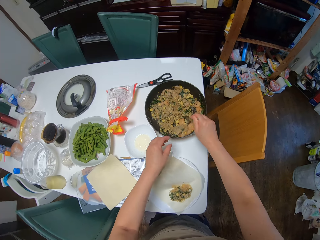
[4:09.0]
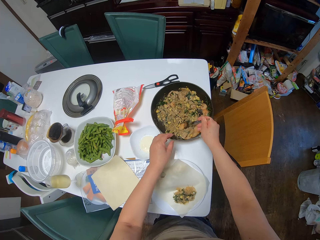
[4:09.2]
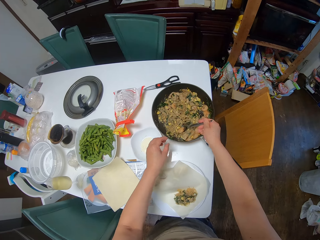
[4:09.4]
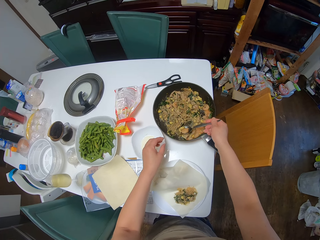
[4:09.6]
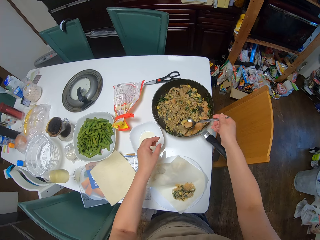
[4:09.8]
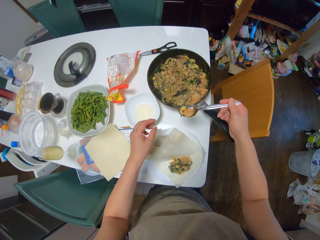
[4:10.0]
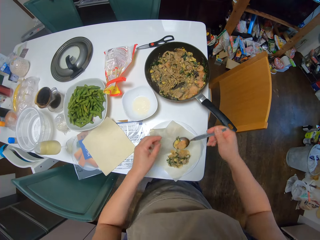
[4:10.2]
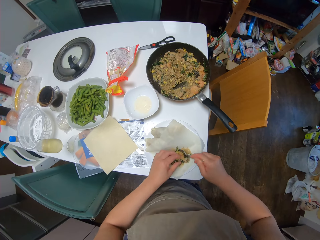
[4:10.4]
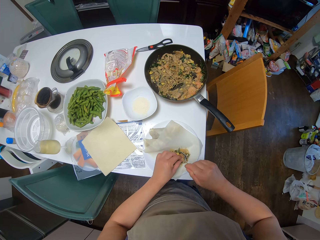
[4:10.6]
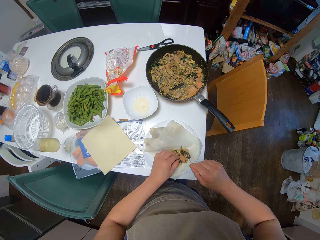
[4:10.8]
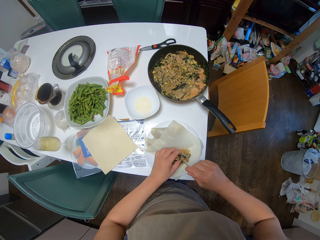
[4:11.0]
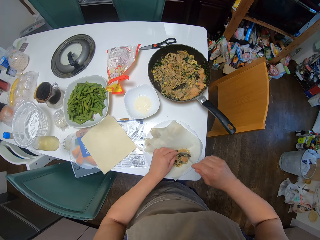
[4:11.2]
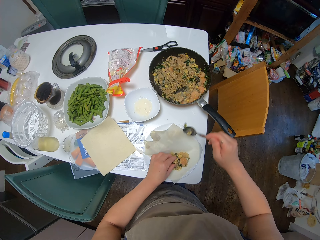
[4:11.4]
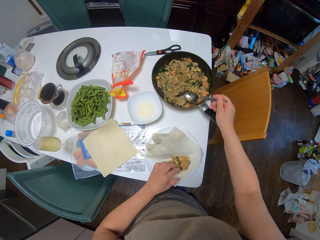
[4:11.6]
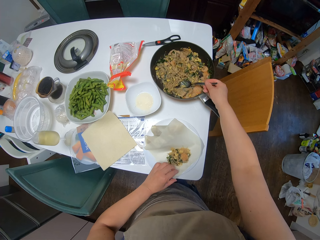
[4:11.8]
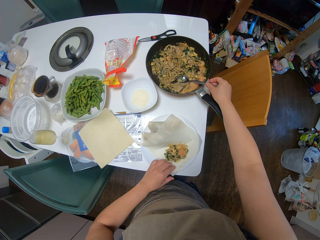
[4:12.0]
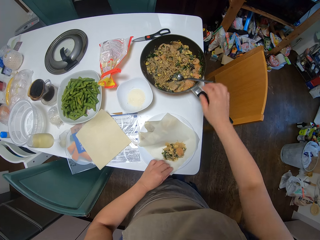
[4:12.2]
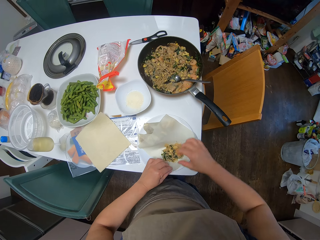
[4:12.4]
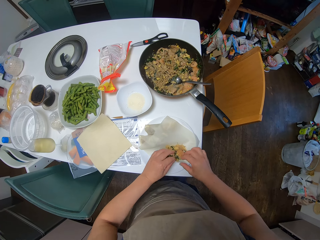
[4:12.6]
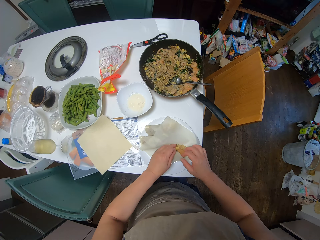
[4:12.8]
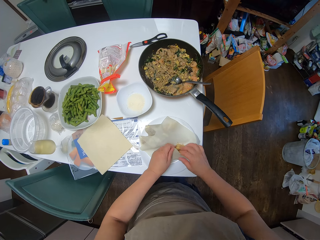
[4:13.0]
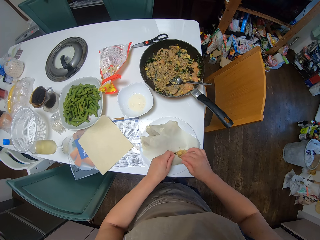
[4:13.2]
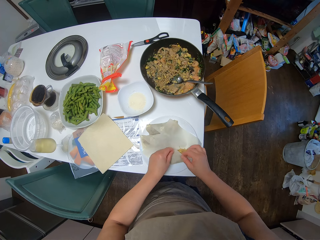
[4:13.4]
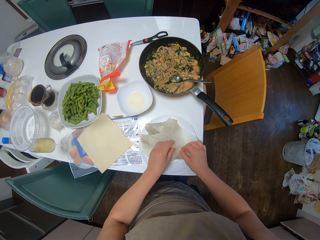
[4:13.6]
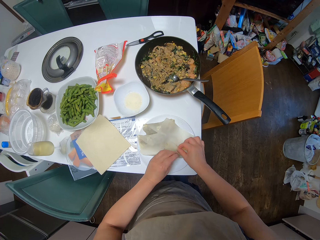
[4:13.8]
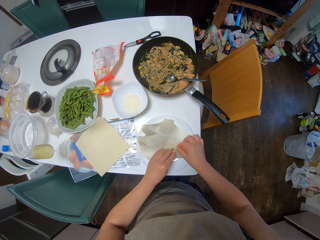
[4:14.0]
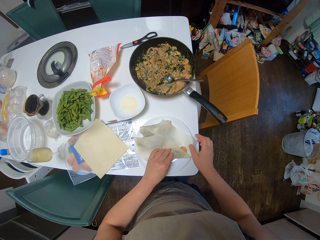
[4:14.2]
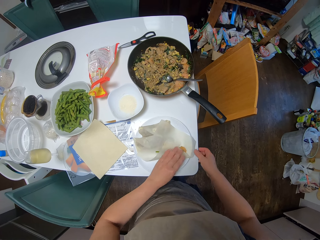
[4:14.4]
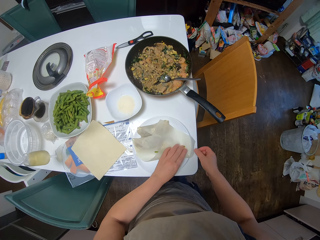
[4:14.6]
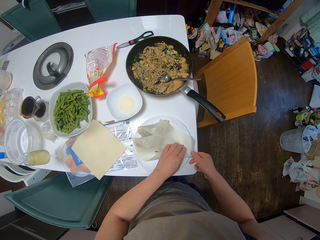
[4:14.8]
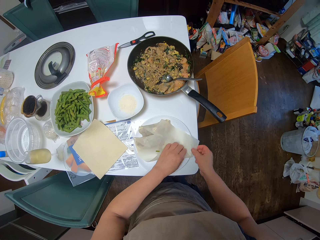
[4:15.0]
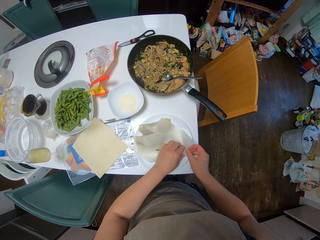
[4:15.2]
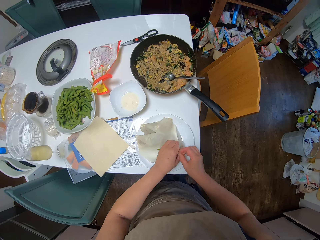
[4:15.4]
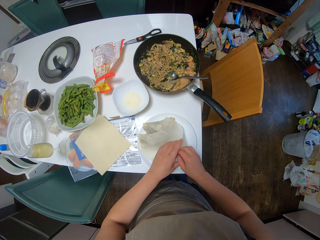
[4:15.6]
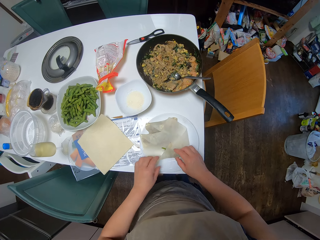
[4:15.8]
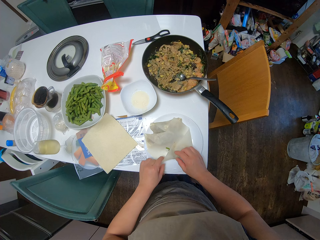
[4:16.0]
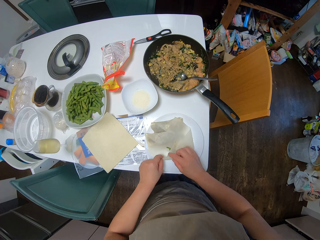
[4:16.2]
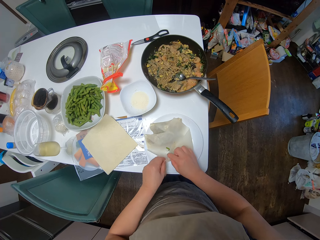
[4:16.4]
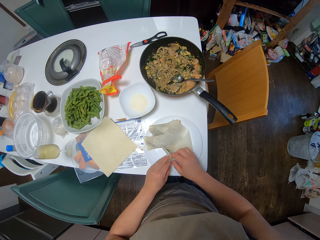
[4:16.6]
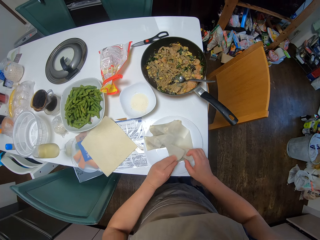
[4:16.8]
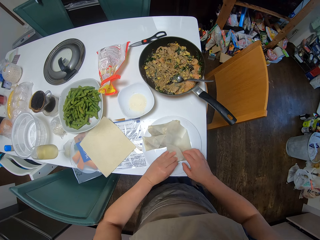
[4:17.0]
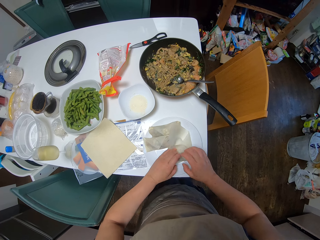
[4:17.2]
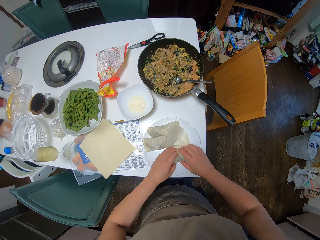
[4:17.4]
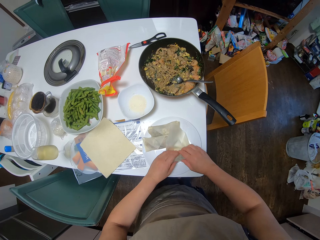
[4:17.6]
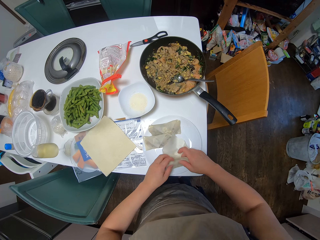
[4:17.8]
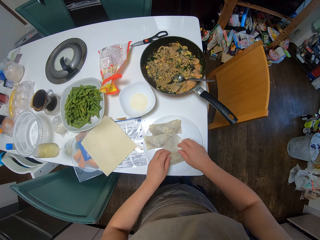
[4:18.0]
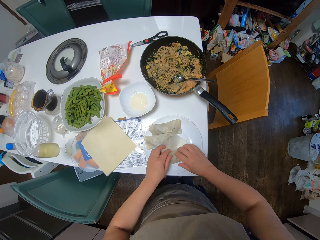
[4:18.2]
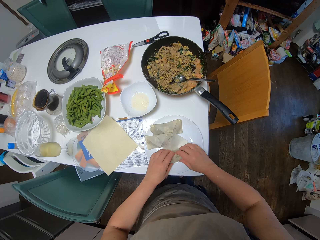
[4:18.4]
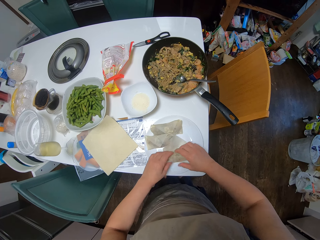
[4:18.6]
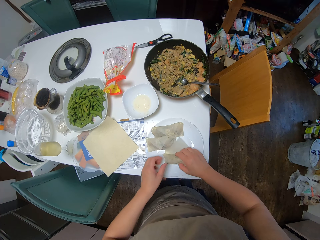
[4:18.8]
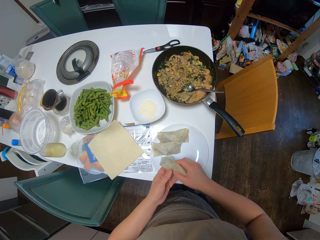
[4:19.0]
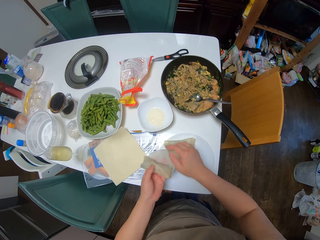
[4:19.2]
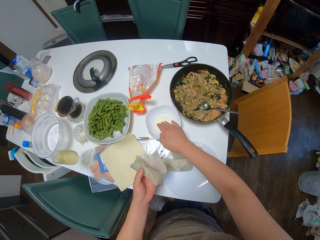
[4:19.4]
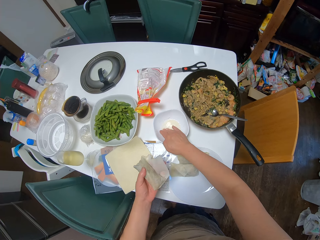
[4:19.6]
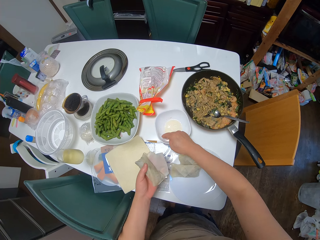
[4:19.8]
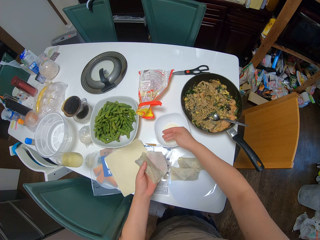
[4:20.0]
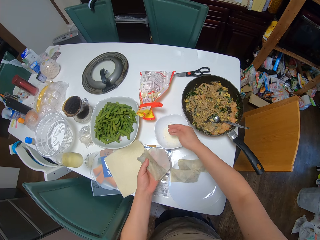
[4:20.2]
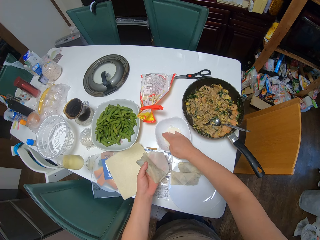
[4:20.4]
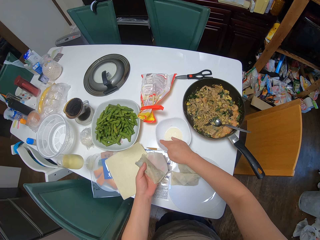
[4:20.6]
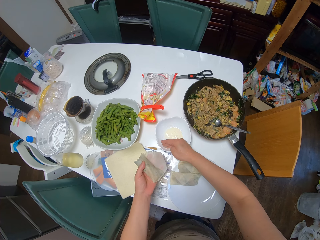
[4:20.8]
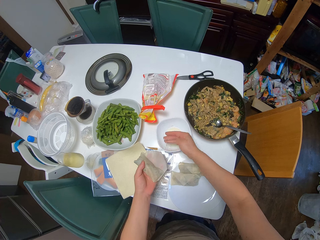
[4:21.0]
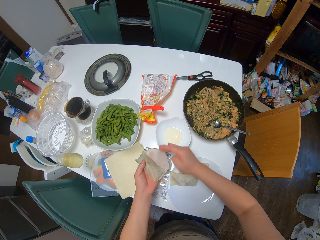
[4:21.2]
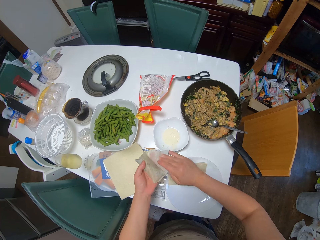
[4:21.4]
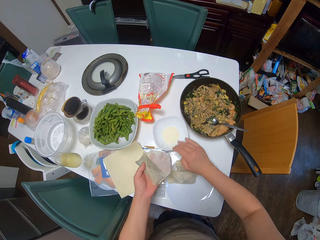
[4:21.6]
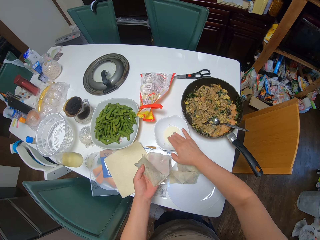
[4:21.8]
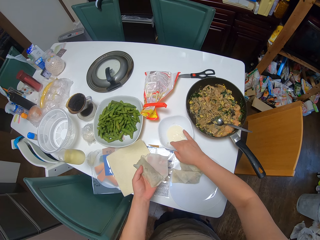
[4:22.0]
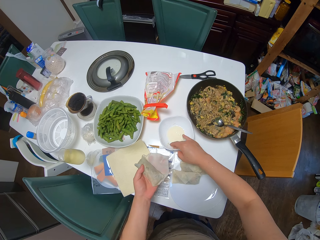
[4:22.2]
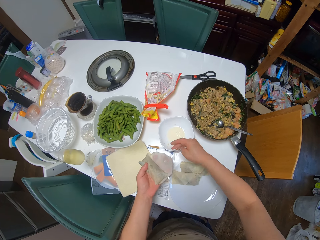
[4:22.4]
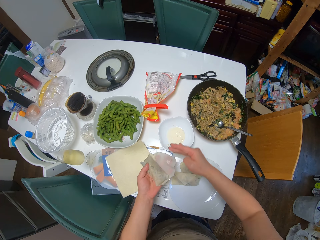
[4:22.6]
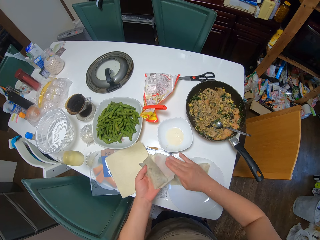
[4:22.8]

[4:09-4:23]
The camera wearer scoops out the filling from the frying pan with the spoon. She drops the filling on the sheet. She drops the spoon in the frying pan. She folds the sheet. She picks up the spring roll from the other plate with her right hand. She passes the spring roll to her left hand. She dips her right hand in the plate of flour. She touches the mixer in the saucer. She rubs the flour mix on the sheet. She gums the paper. She dips her right hand in the plate of flour.

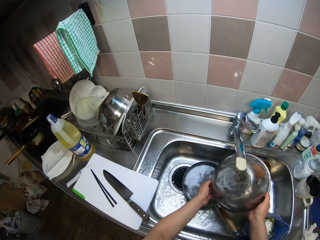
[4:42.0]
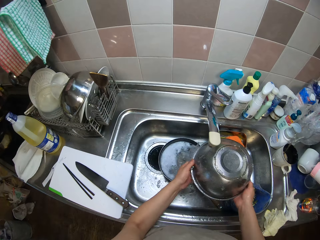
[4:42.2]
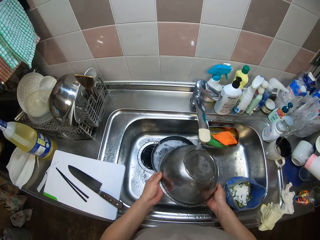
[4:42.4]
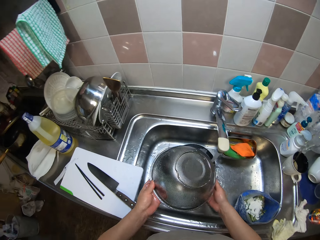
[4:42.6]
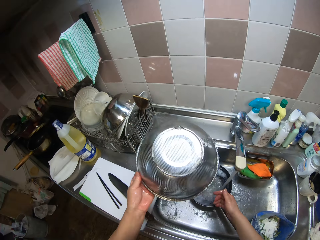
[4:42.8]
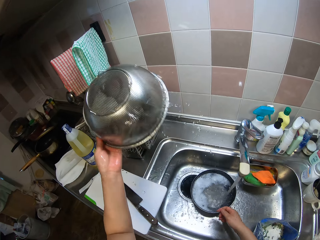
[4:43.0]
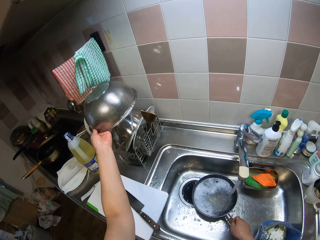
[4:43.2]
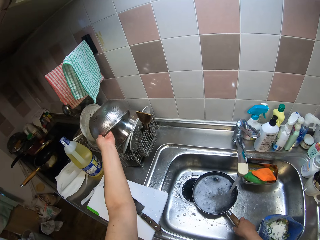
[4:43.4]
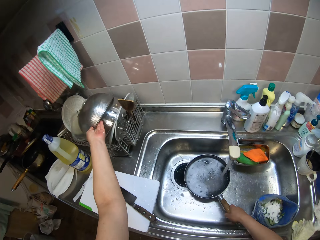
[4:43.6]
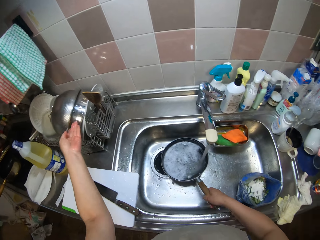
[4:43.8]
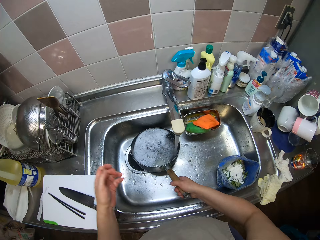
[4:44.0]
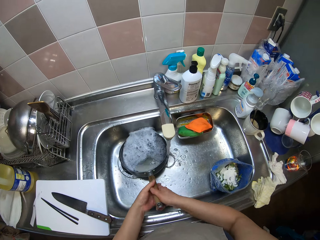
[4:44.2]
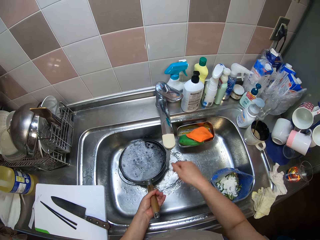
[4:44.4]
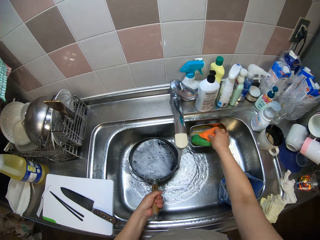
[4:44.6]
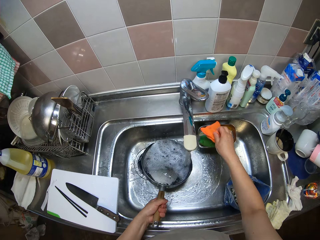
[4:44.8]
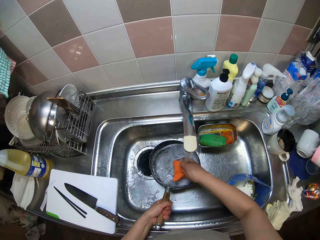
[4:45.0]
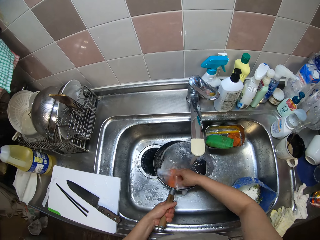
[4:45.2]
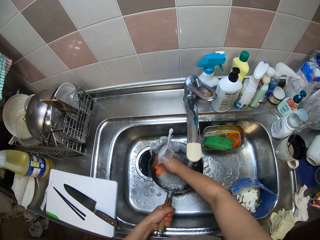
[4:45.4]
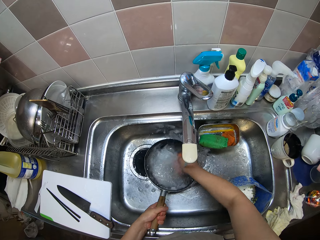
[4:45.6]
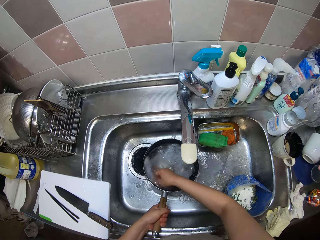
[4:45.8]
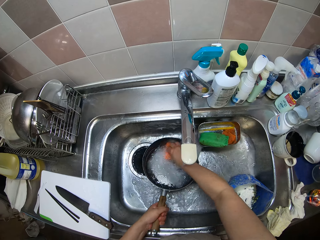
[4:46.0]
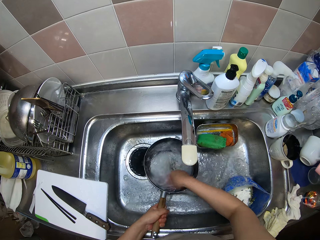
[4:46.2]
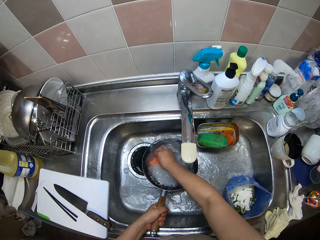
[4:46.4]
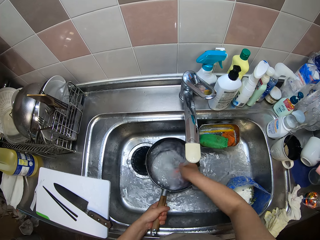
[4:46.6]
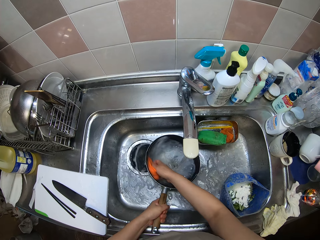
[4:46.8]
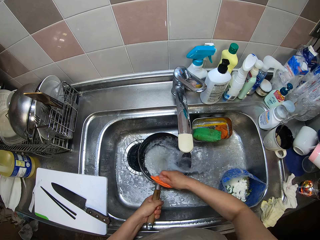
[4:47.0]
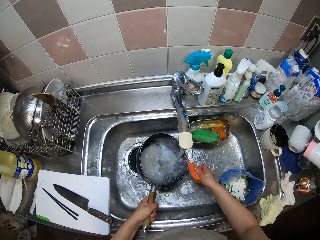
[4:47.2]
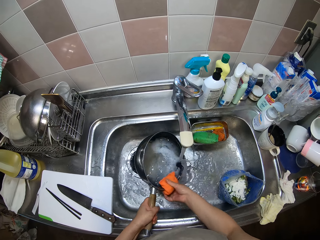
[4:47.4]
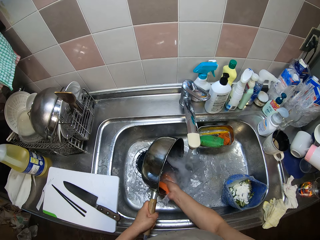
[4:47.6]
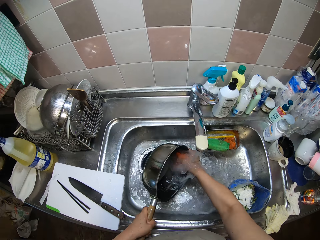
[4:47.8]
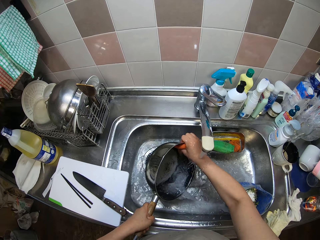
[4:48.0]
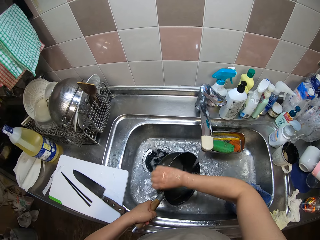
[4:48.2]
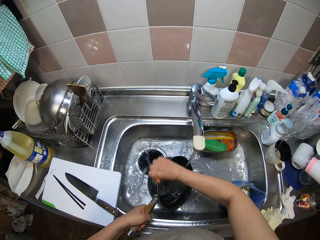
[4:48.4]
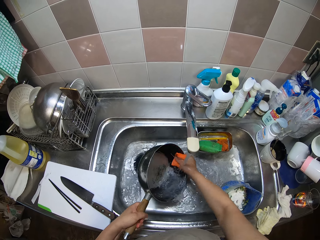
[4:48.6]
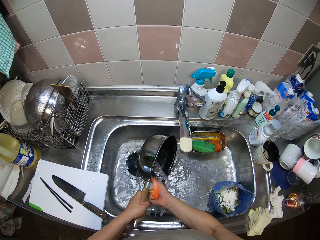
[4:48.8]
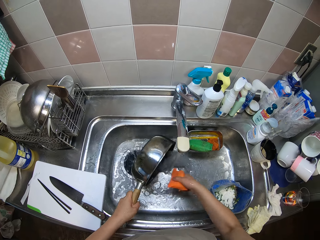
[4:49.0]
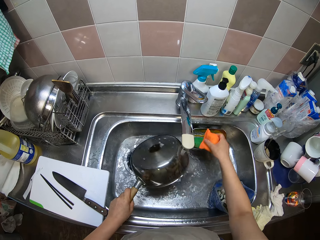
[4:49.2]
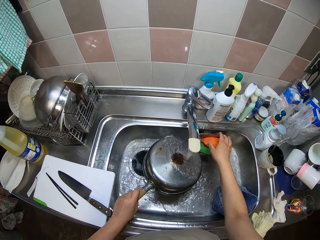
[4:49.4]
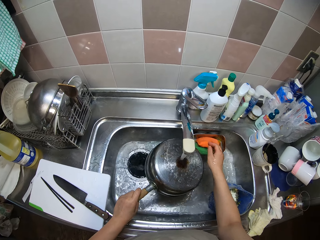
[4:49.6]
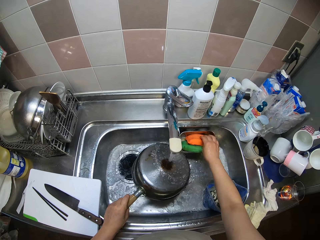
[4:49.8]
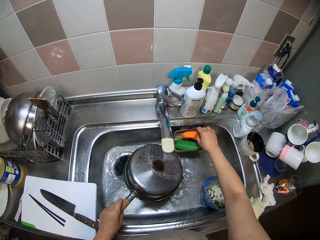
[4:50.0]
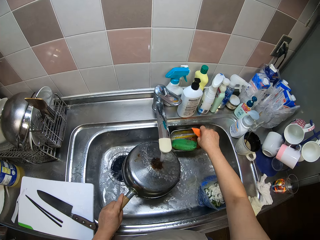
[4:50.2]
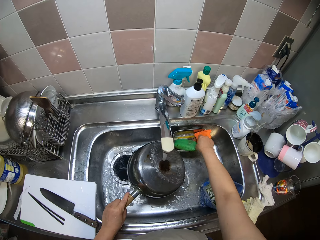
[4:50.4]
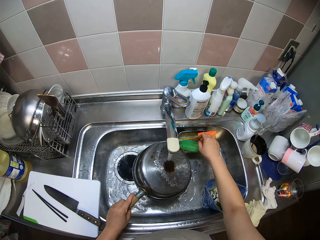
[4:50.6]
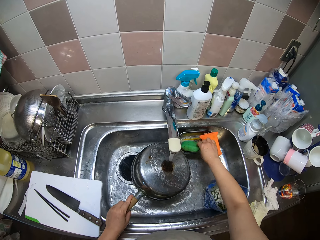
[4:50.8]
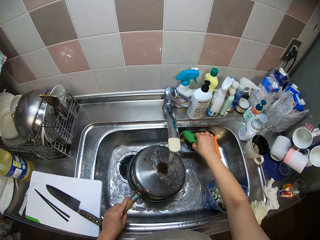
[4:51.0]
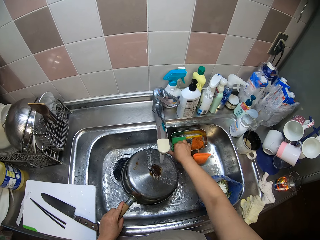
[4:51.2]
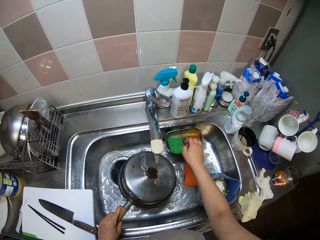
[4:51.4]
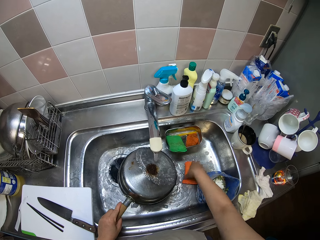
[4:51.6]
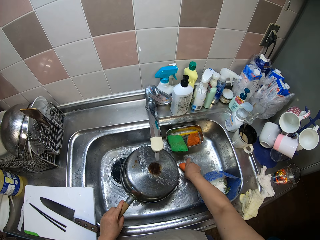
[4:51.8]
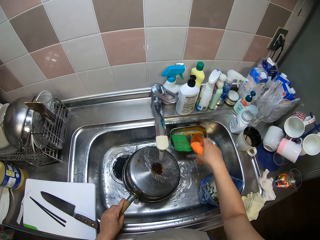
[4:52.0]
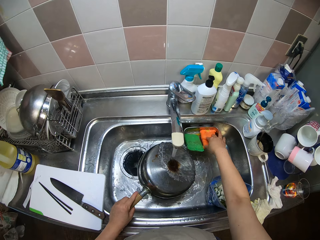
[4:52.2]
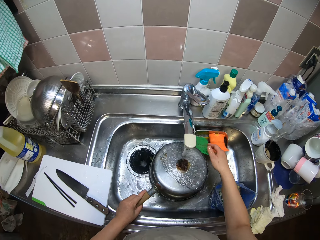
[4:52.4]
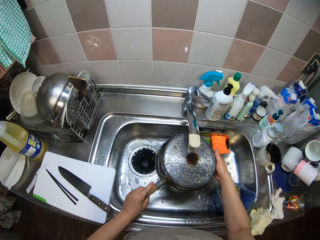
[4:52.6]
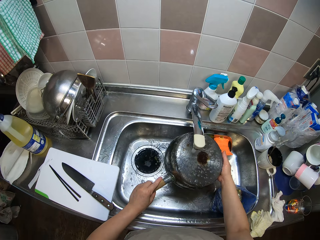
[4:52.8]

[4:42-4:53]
The camera wearer drops the sieve or bowl on a rack. She picks up the pot from the sink with her right hand. She passes the pot to her left hand. She passes the pot to her left hand again. She washes the pot with the sponge. She drops the sponge in the sink. She moves the sponge in the sink with her right hand. She picks up another sponge from the sink with her right hand. She drops the other sponge in the sink. She moves the sponge in the sink with her right hand. She rinses the pot.
